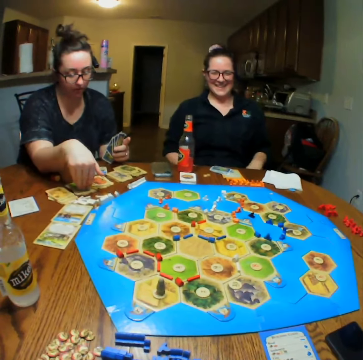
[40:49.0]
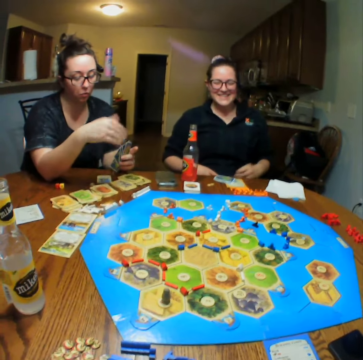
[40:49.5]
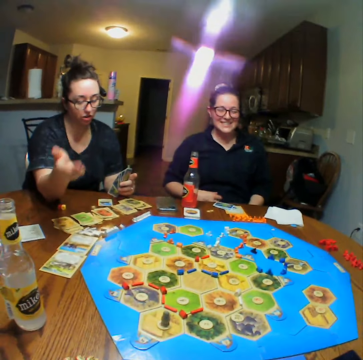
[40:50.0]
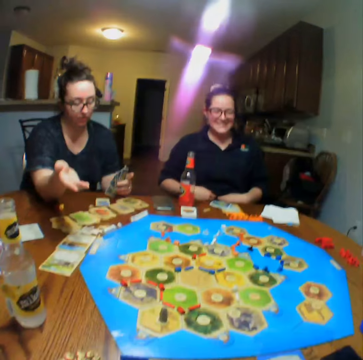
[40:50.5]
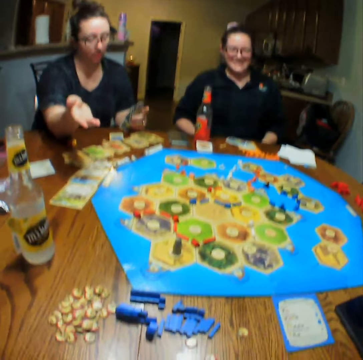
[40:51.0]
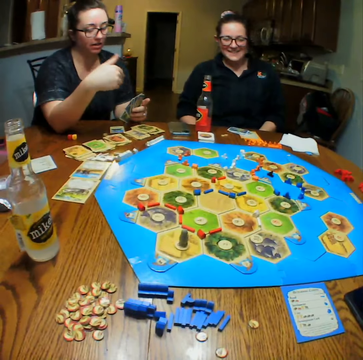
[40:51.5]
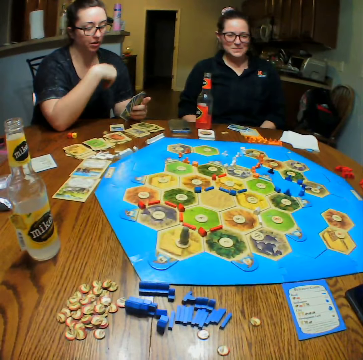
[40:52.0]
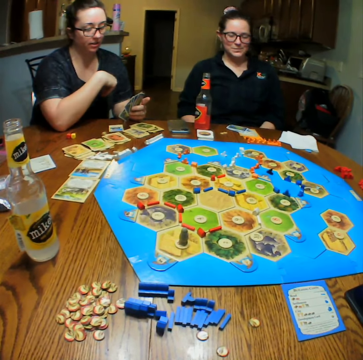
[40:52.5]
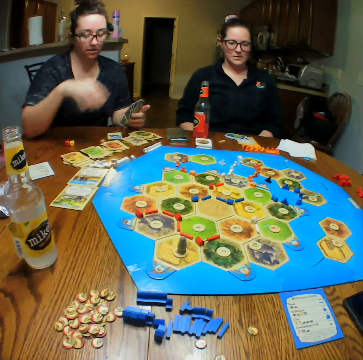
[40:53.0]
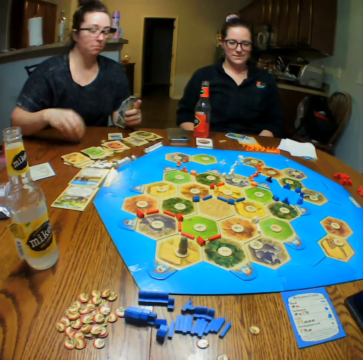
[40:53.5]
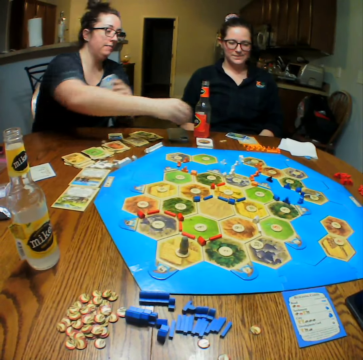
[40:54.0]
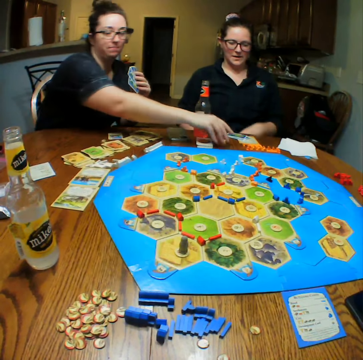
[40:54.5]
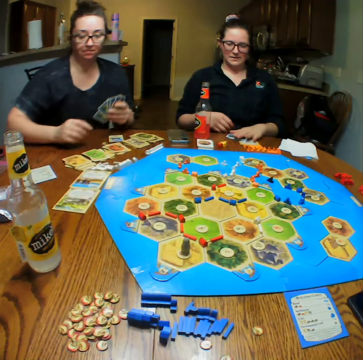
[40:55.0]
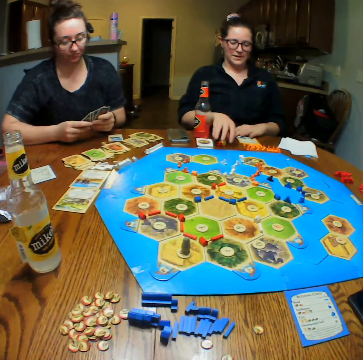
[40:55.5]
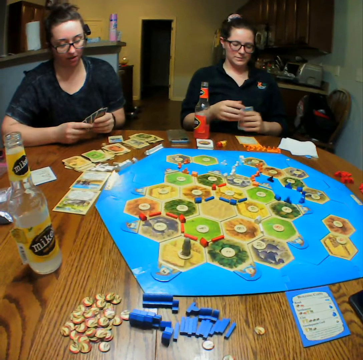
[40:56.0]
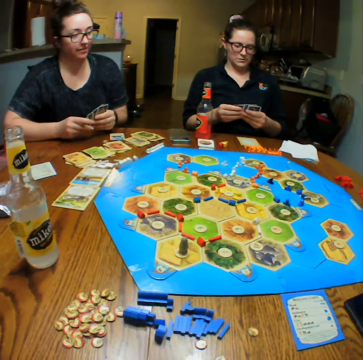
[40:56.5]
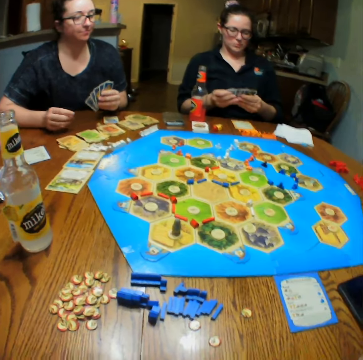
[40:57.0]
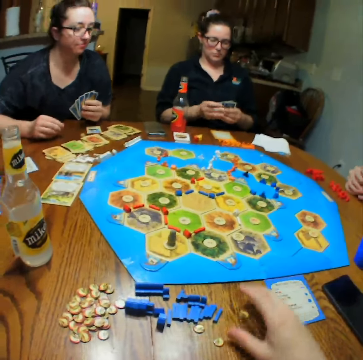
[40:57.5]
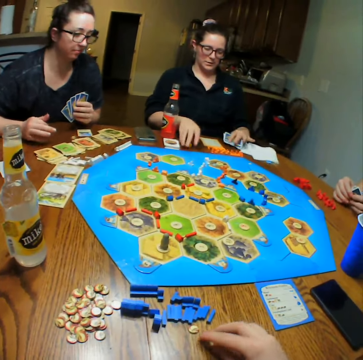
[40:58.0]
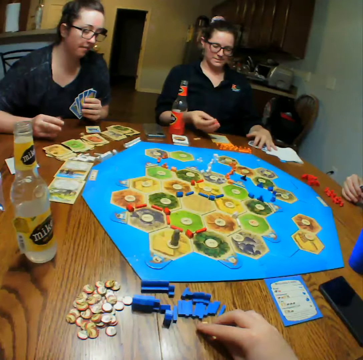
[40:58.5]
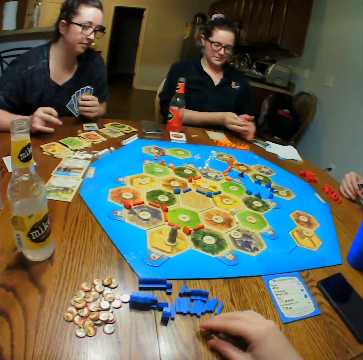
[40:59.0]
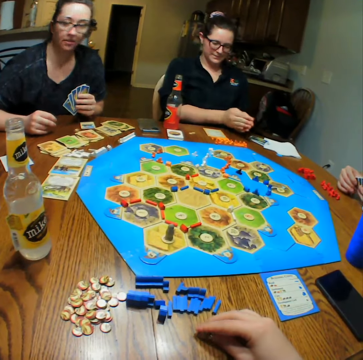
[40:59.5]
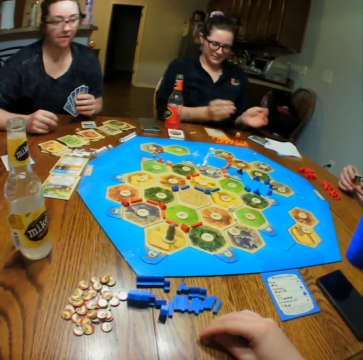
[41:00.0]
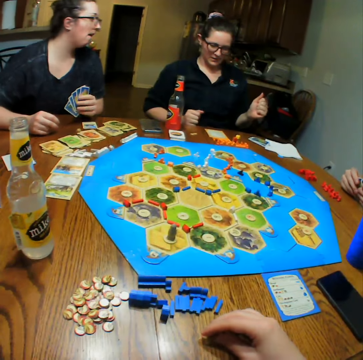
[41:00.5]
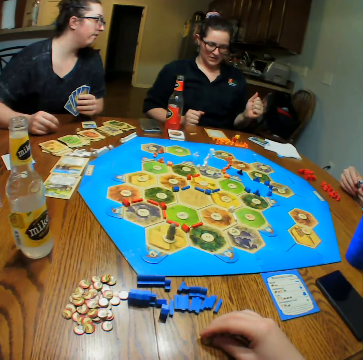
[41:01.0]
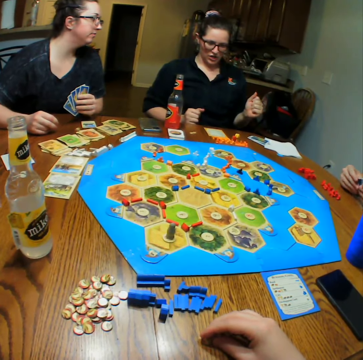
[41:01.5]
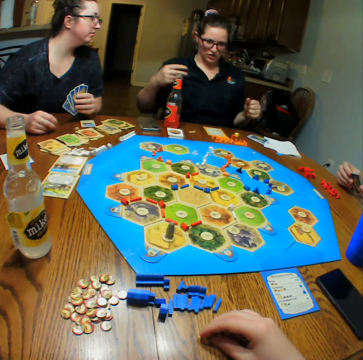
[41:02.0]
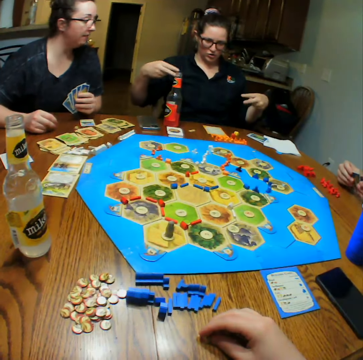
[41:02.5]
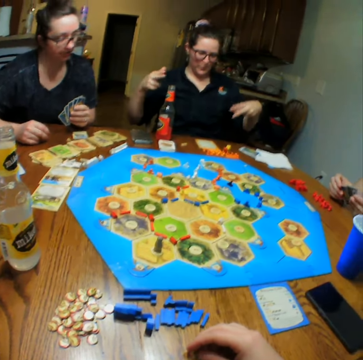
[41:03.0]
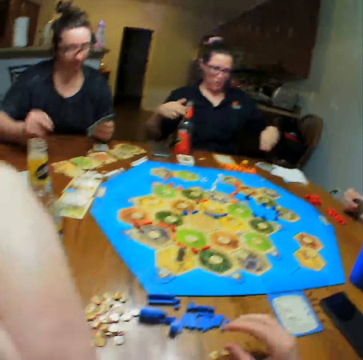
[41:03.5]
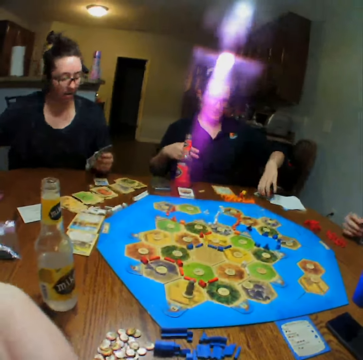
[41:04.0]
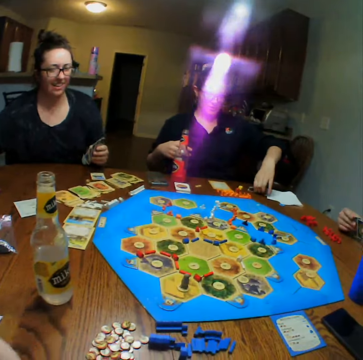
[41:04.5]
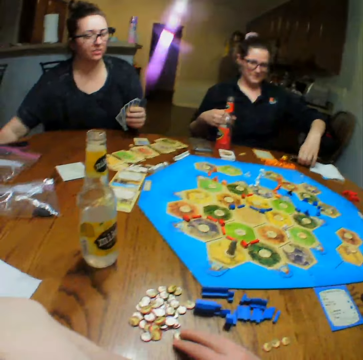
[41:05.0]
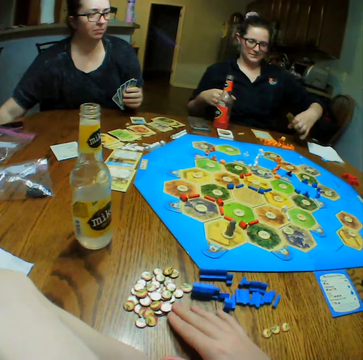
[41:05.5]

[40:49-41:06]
A person picks up a dice and places down the dice. Another person picks up cards. A lady shuffles the cards. The camera wearer holds the dice on the table. The lady tosses the dice. The camera wearer looks and holds the chips.

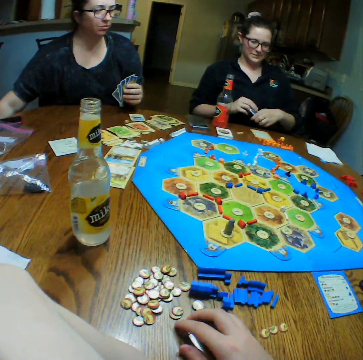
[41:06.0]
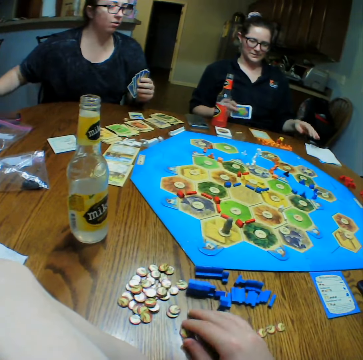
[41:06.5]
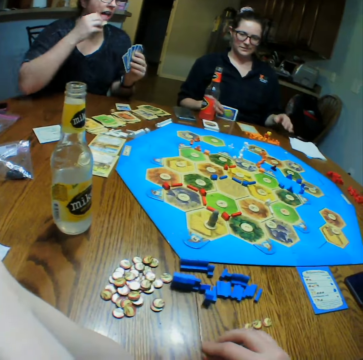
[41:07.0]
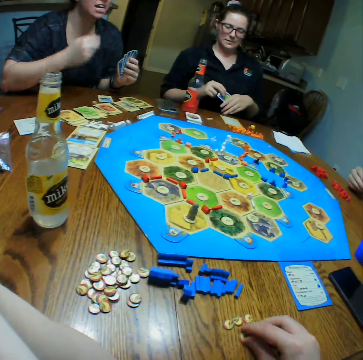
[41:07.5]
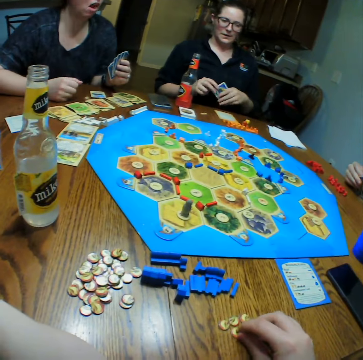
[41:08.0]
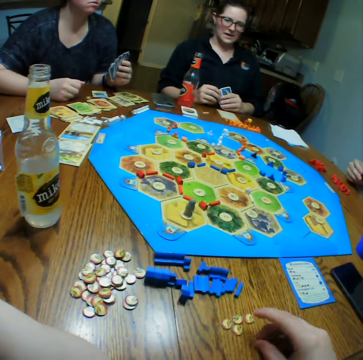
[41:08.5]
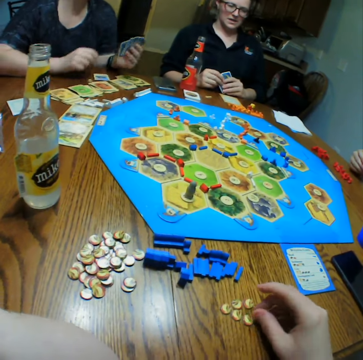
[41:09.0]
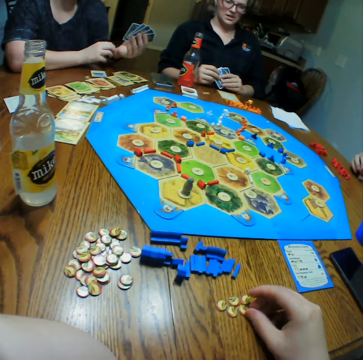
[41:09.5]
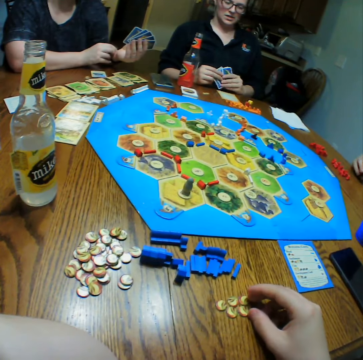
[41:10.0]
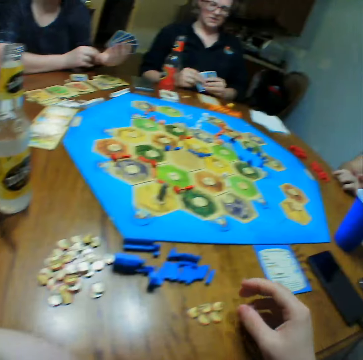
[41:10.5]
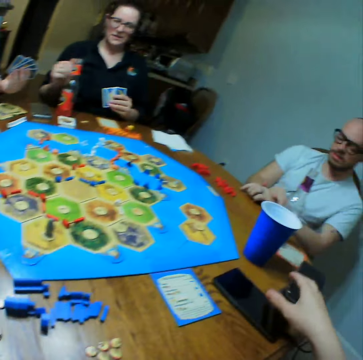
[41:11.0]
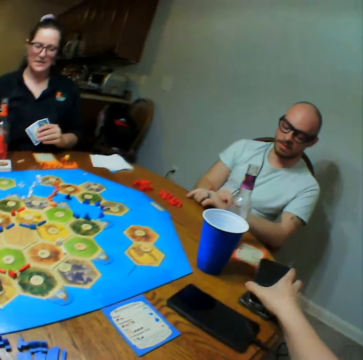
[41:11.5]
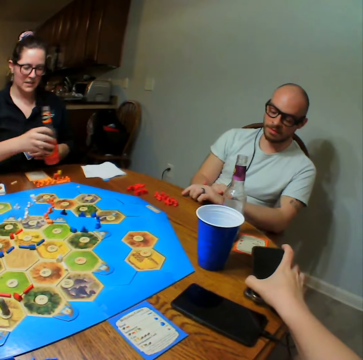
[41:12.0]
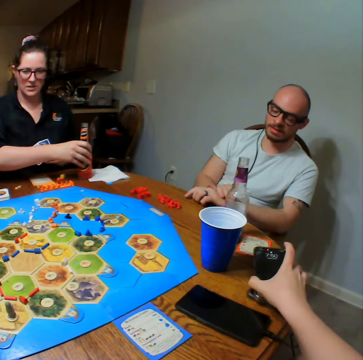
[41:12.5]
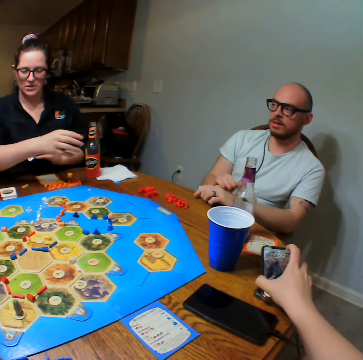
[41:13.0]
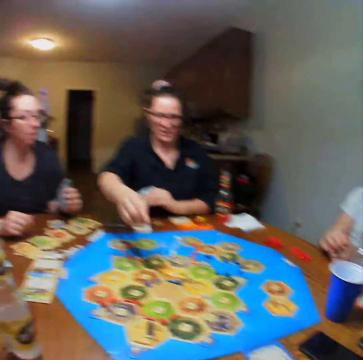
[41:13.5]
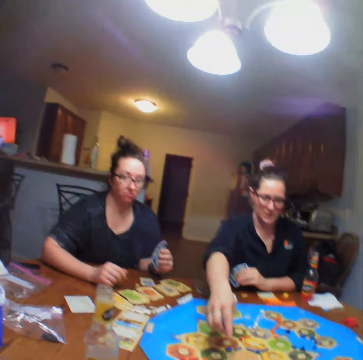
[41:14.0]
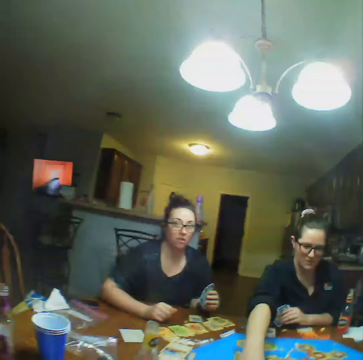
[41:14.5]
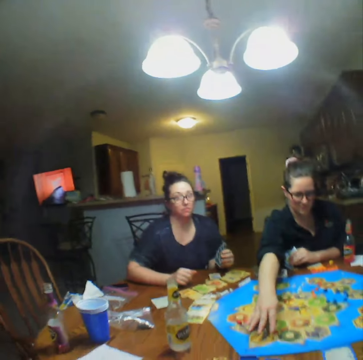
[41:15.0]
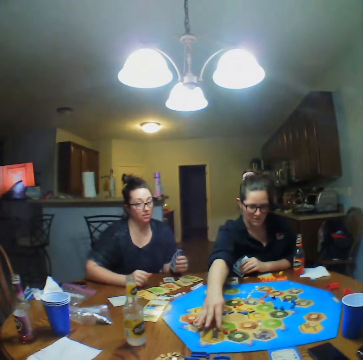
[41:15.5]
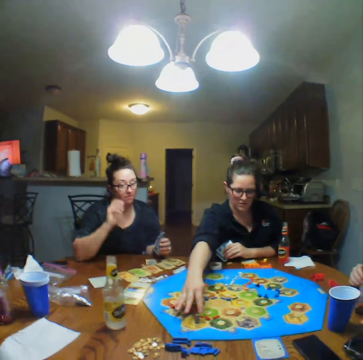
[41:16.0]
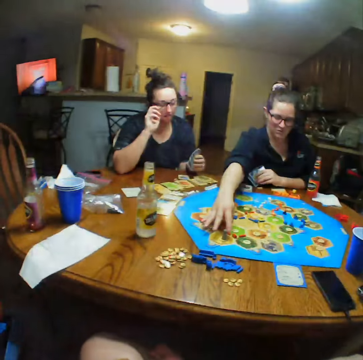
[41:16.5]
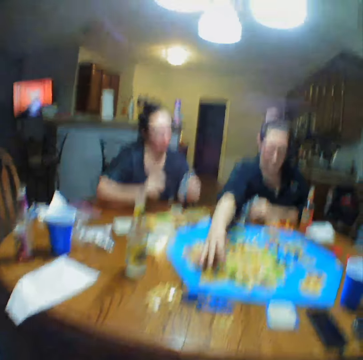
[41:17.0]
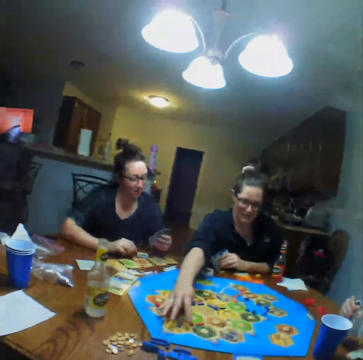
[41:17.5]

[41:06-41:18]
A person eats food. The camera wearer holds the phone and looks at a man. A lady moves the bottle. The man talks. The camera wearer uses the phone. The person picks up a drink and places down the drink. The man talks. The lady picks up the dice. Another lady talks.

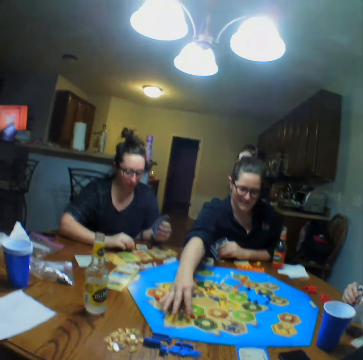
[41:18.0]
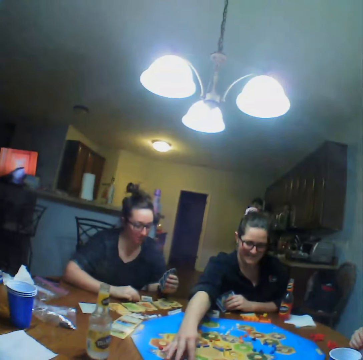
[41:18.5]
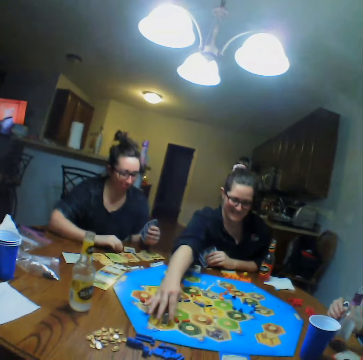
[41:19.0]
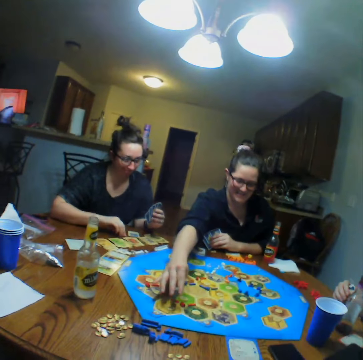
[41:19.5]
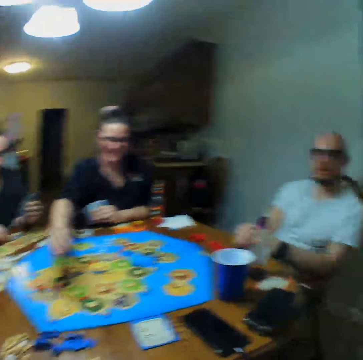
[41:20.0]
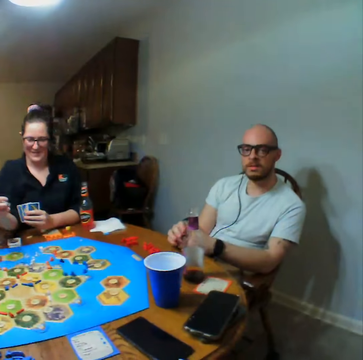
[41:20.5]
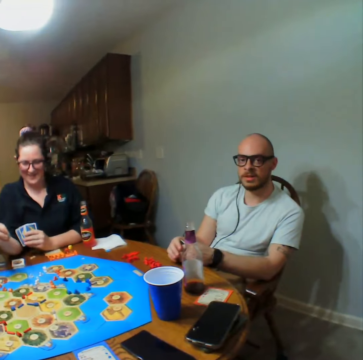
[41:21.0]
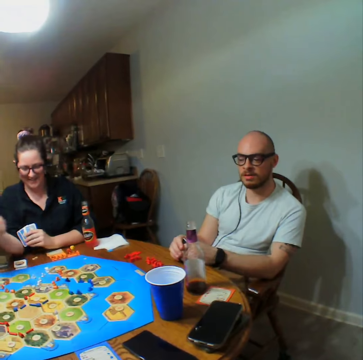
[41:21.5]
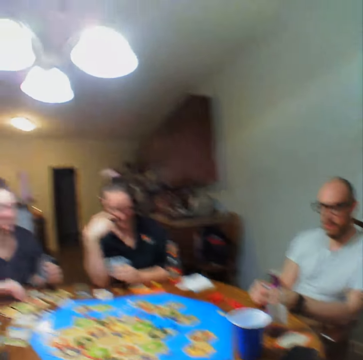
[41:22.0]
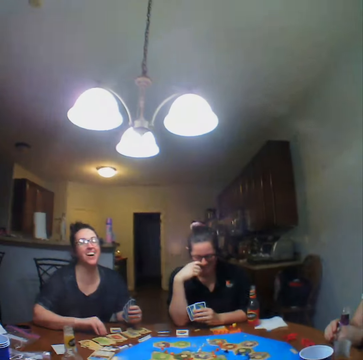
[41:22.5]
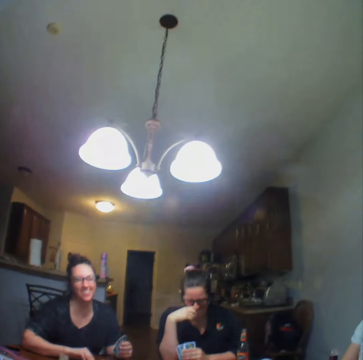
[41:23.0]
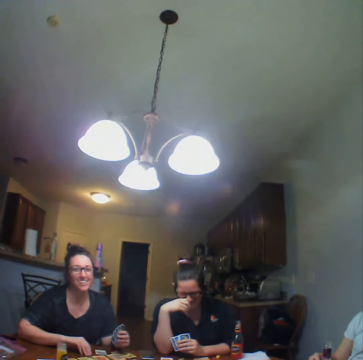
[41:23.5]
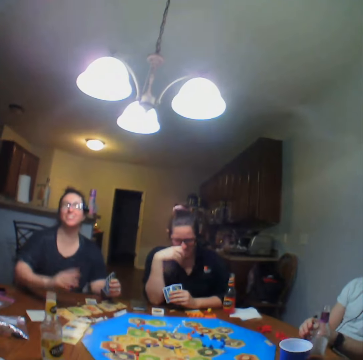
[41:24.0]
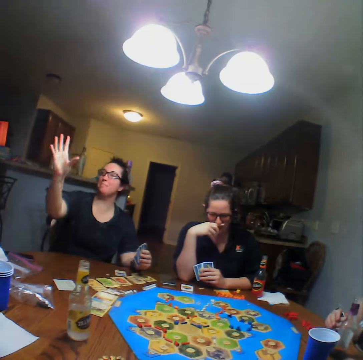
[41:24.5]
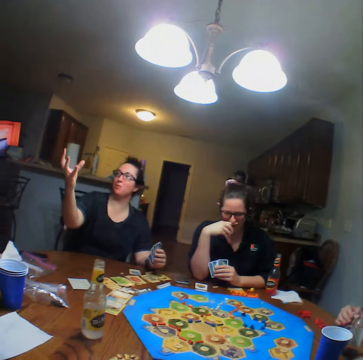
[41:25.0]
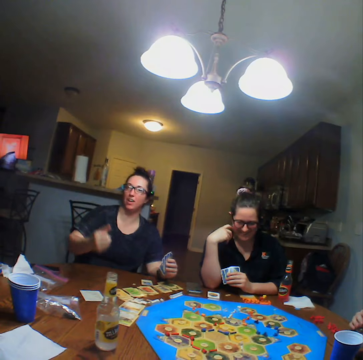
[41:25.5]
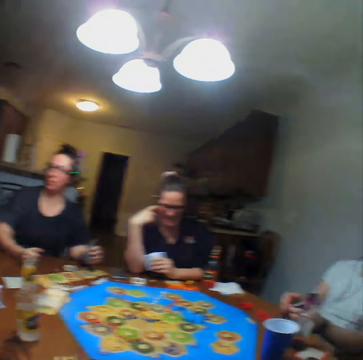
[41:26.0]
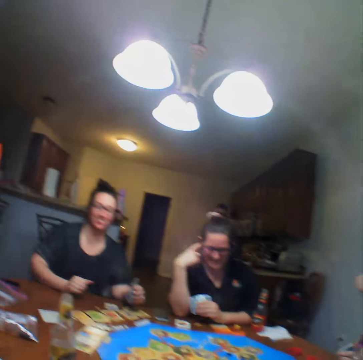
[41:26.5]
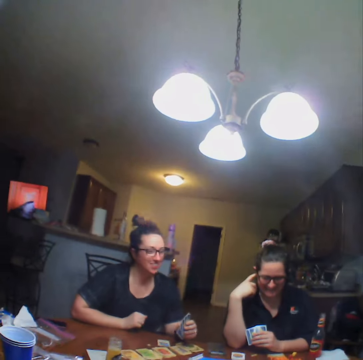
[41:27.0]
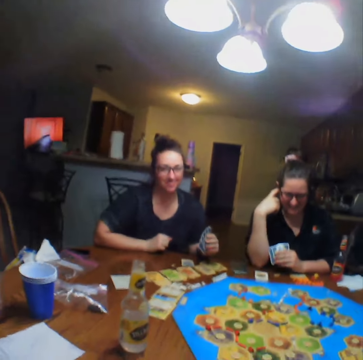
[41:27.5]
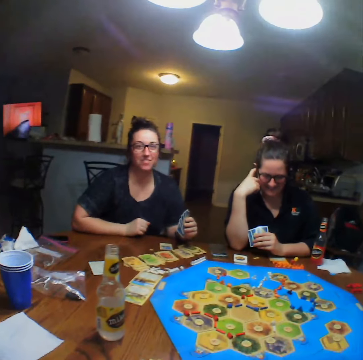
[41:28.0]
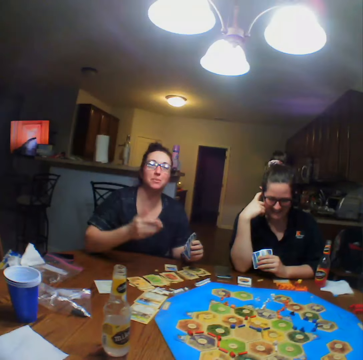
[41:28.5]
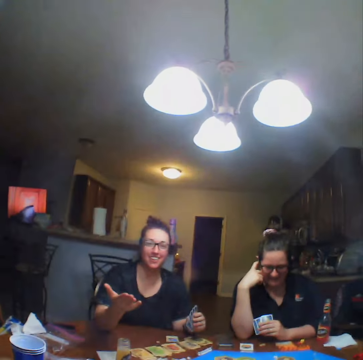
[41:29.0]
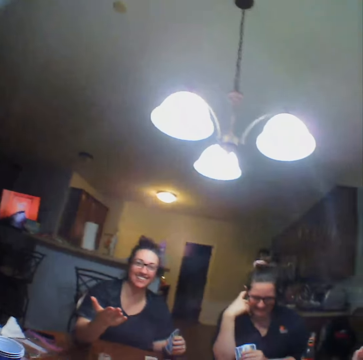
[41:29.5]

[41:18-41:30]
A lady talks. The camera wearer looks at the lady.
